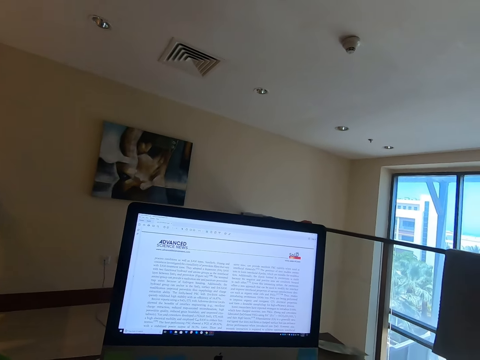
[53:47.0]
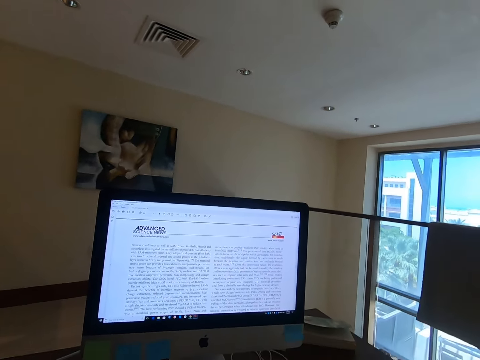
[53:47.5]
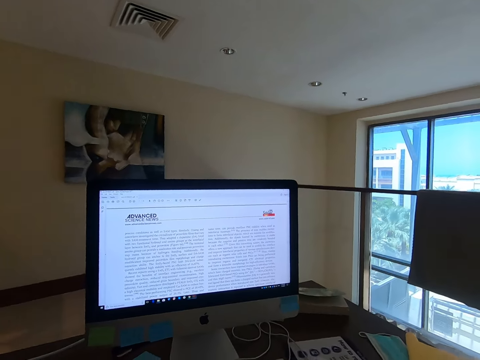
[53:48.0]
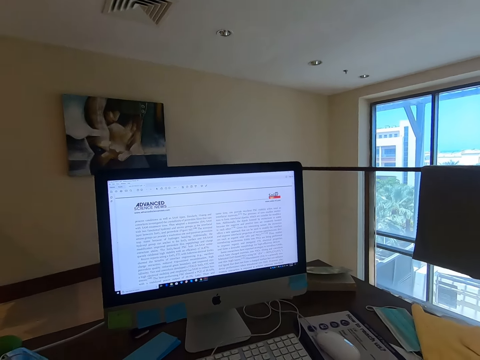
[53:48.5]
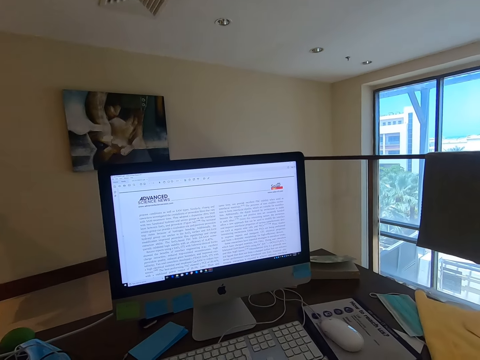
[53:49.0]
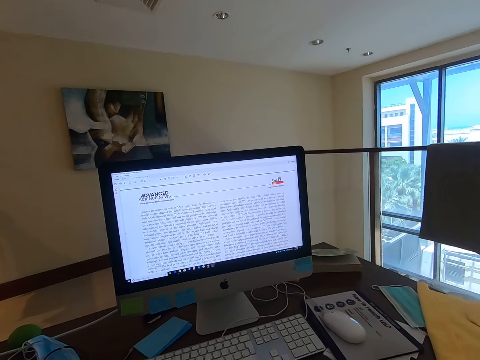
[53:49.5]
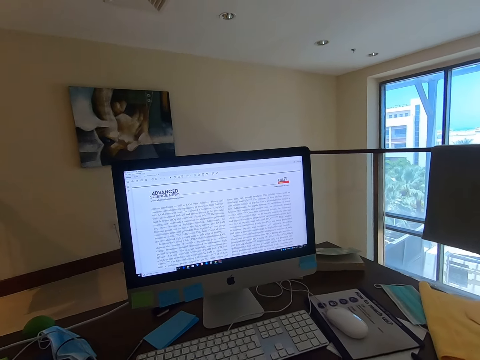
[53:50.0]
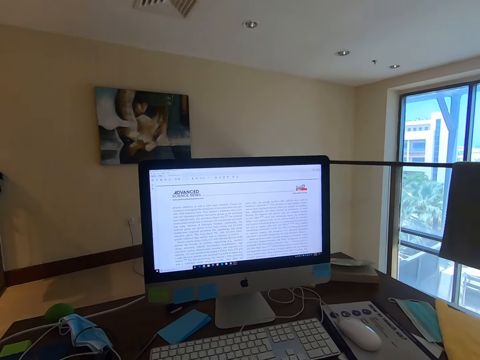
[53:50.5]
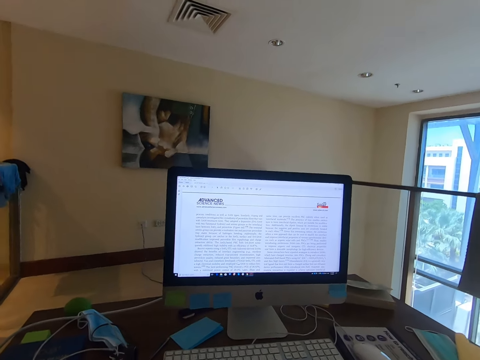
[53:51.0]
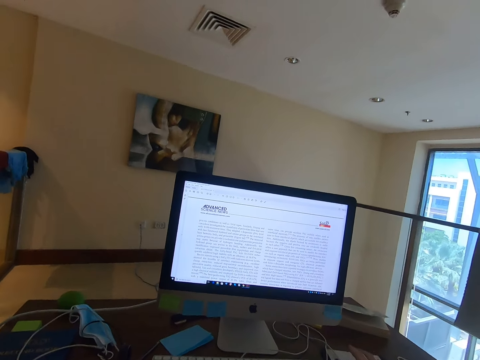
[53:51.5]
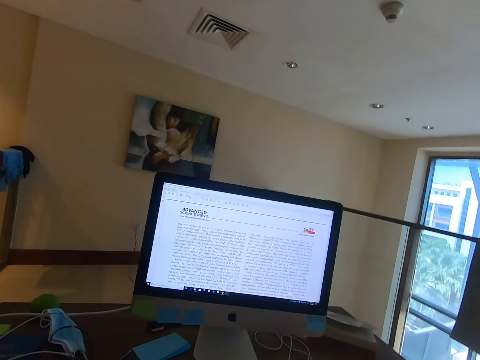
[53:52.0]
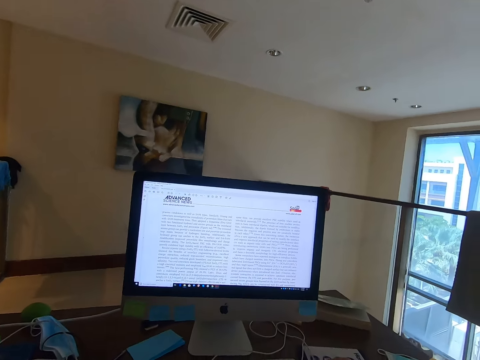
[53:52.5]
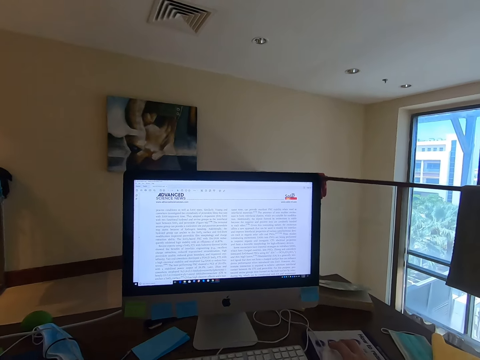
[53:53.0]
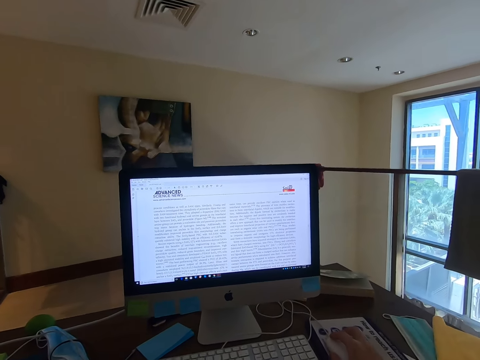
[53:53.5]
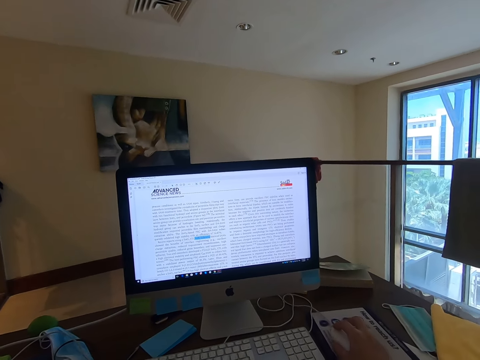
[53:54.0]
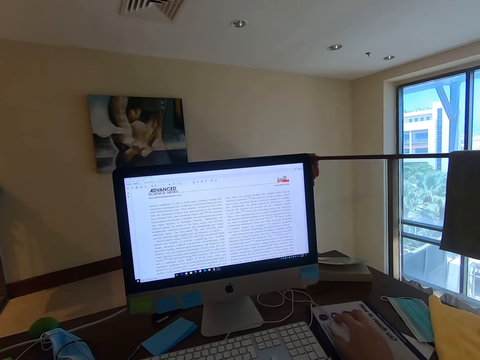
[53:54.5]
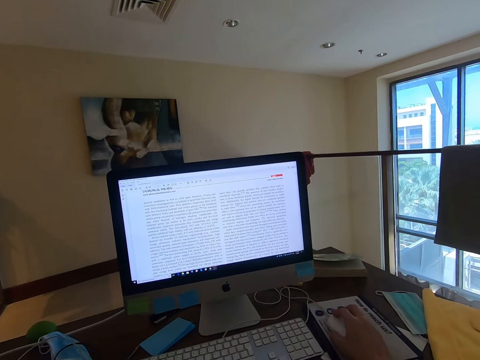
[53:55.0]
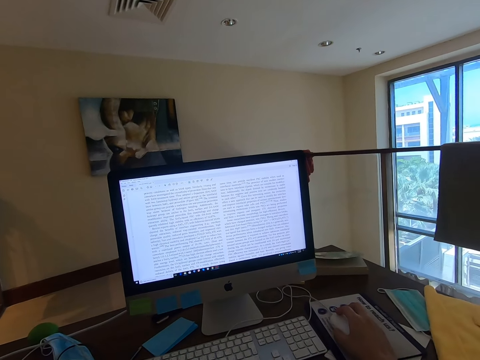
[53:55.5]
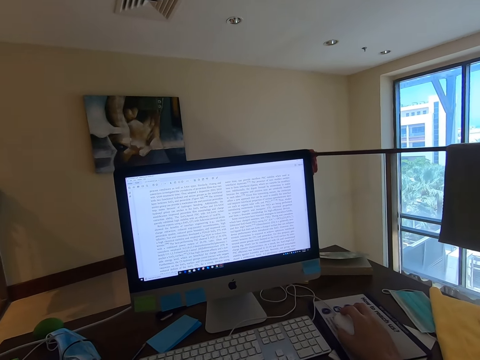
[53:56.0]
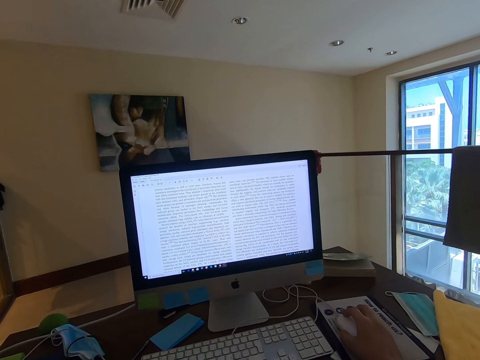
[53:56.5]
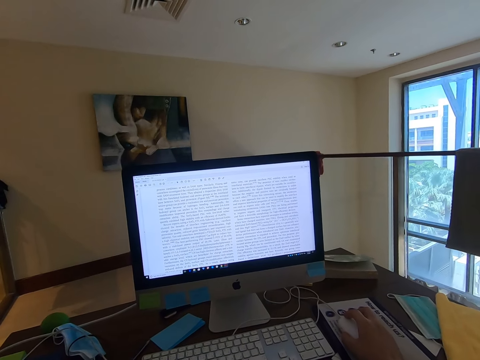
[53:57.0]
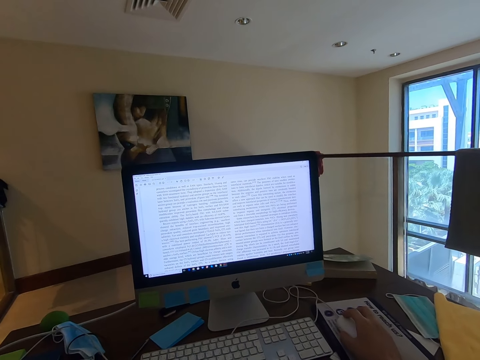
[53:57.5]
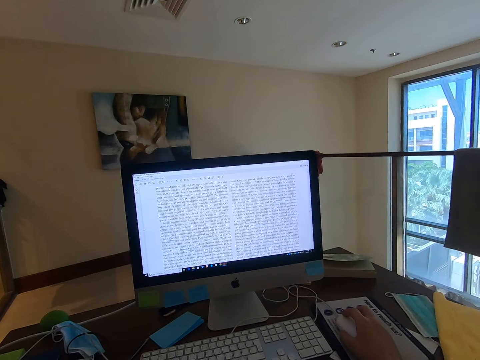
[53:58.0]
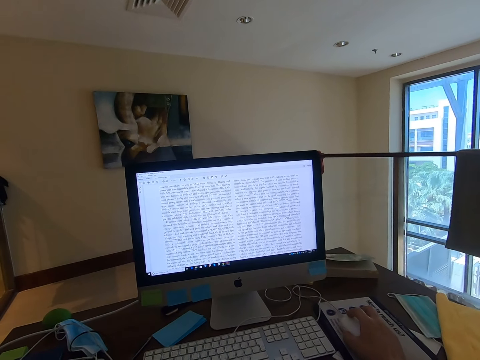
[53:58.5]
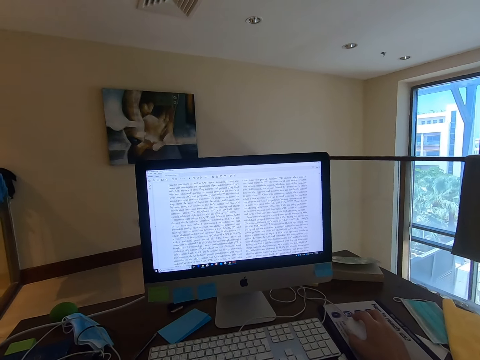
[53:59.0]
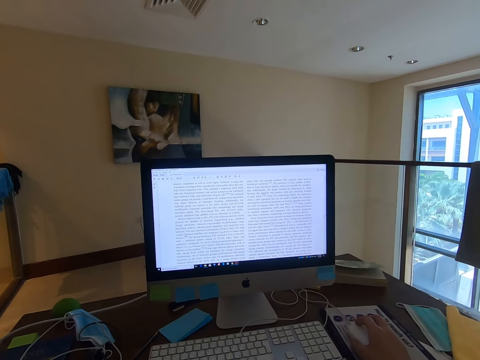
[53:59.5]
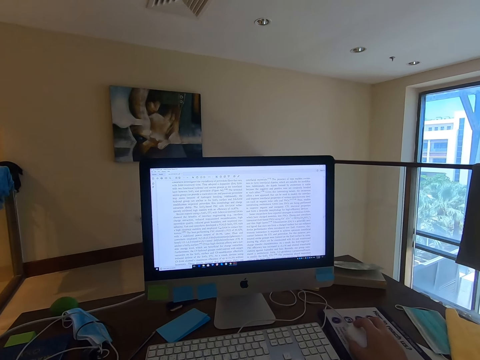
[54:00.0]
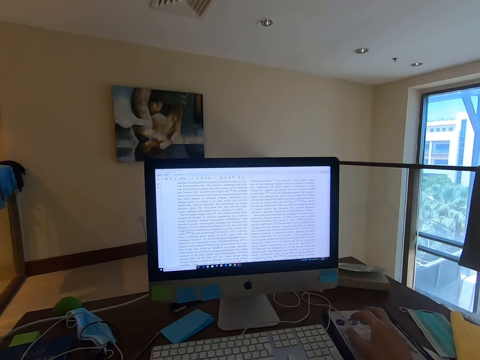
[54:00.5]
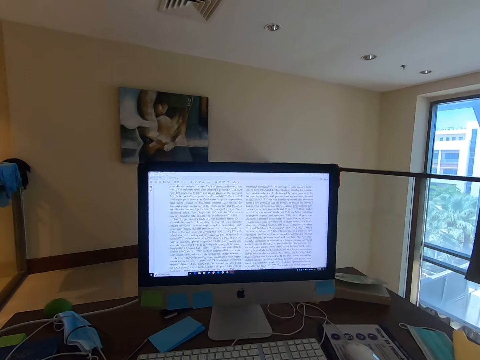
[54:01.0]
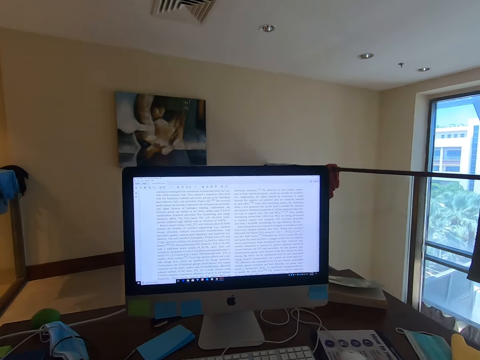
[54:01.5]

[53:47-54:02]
The camera wearer places his right hand on the mouse. He scrolls on the document with the mouse.

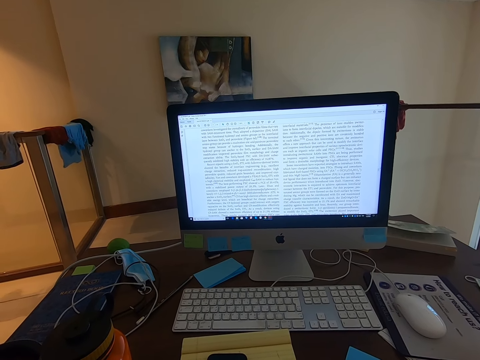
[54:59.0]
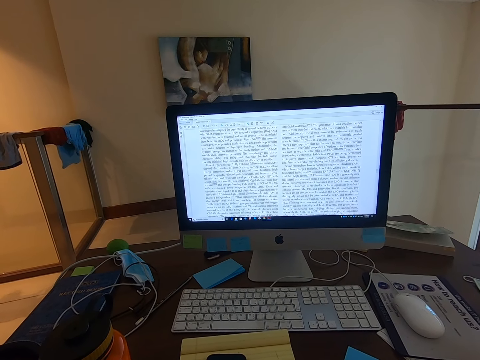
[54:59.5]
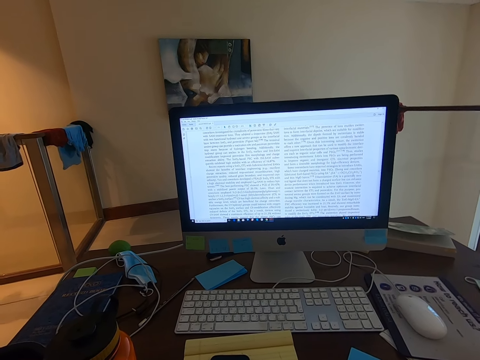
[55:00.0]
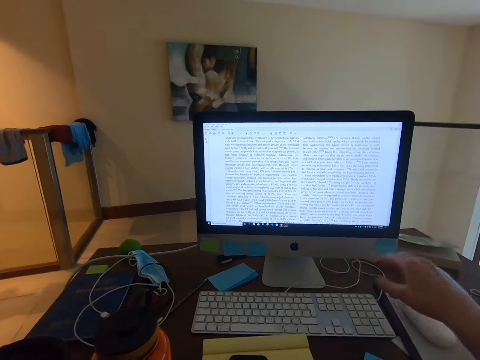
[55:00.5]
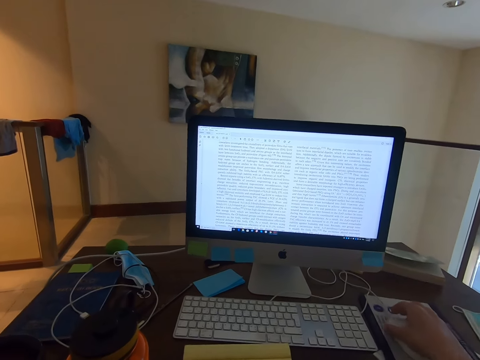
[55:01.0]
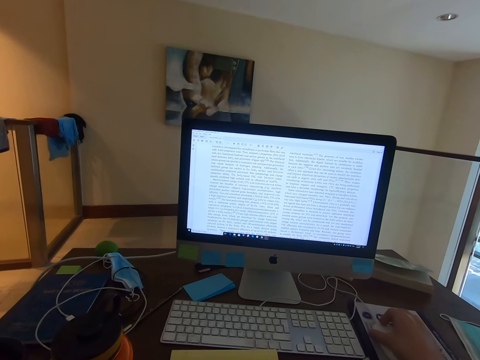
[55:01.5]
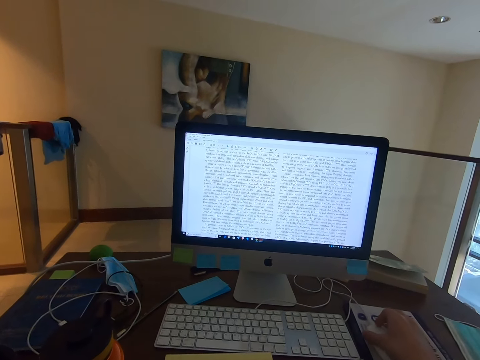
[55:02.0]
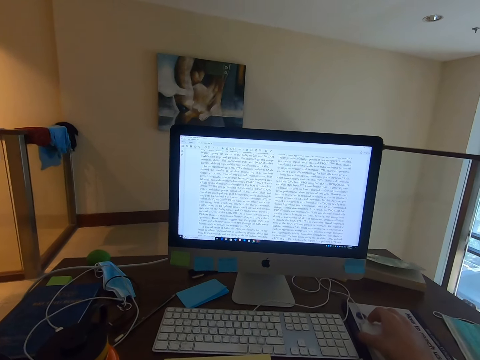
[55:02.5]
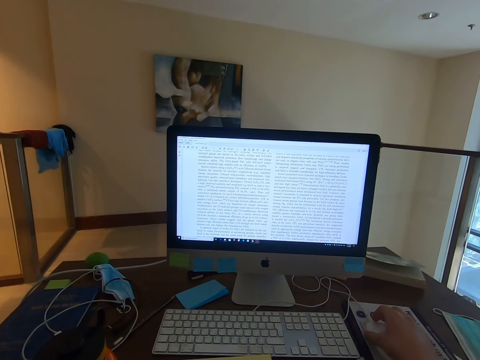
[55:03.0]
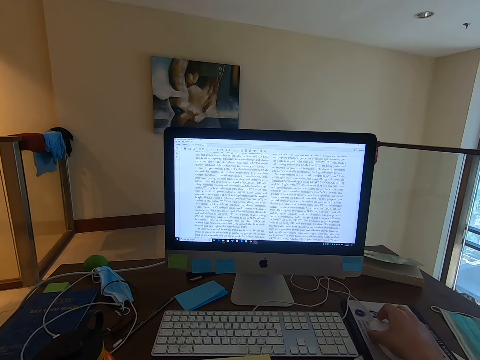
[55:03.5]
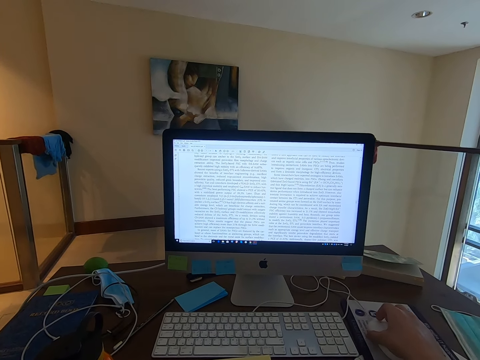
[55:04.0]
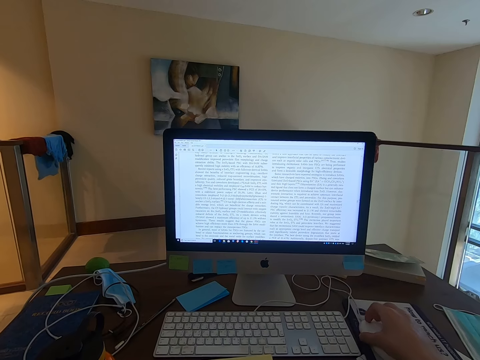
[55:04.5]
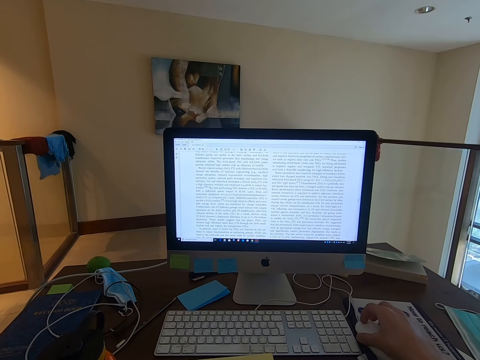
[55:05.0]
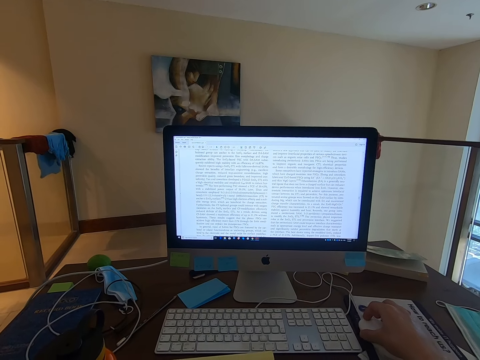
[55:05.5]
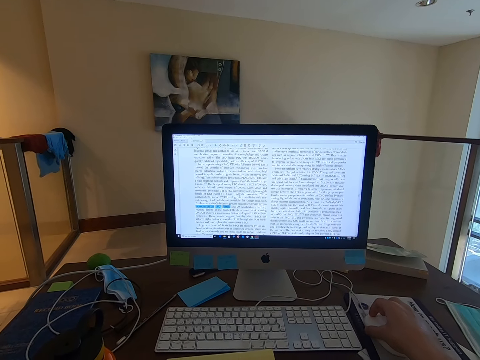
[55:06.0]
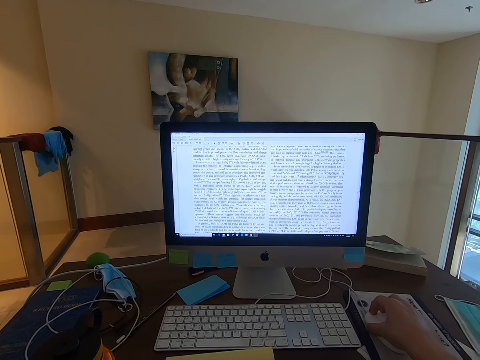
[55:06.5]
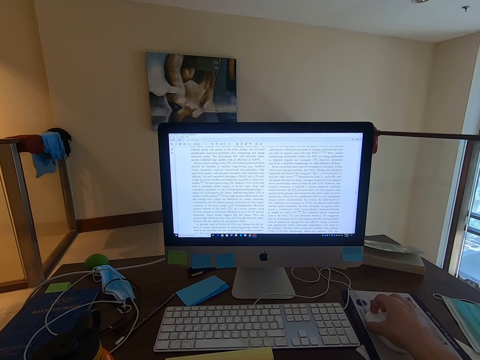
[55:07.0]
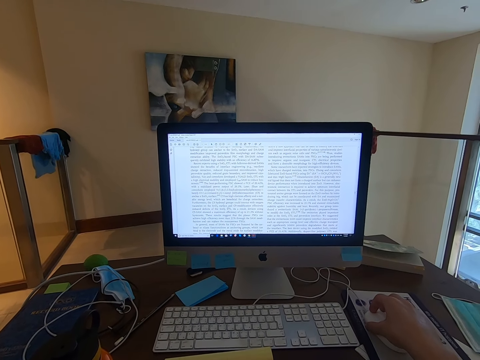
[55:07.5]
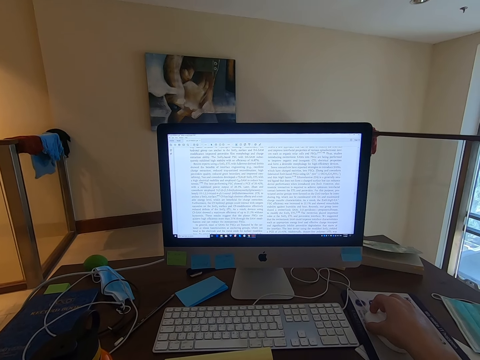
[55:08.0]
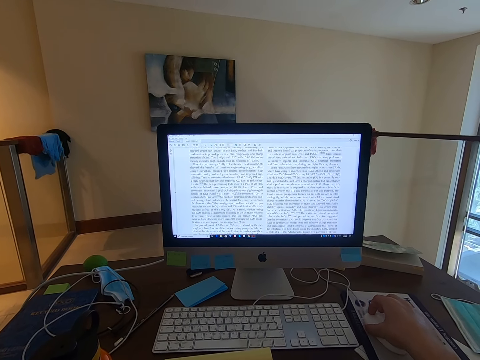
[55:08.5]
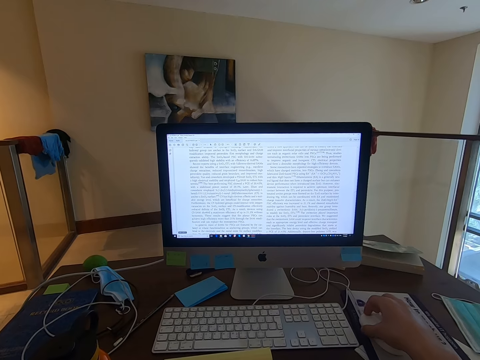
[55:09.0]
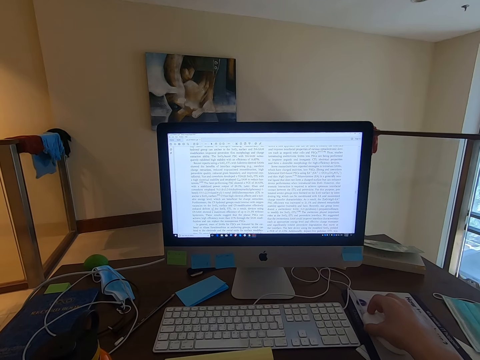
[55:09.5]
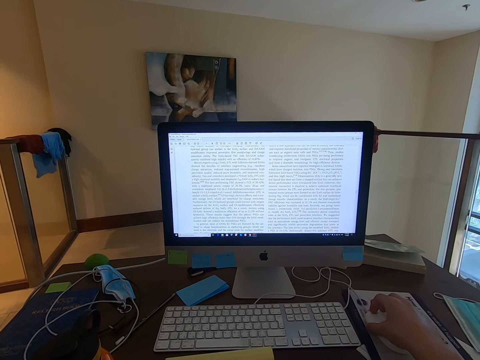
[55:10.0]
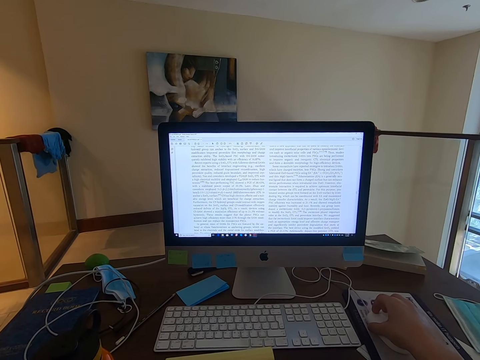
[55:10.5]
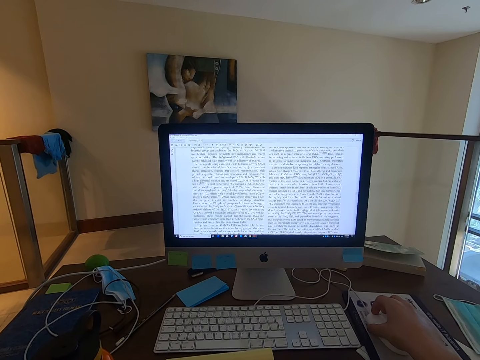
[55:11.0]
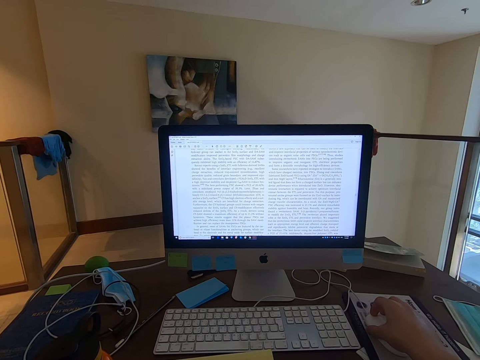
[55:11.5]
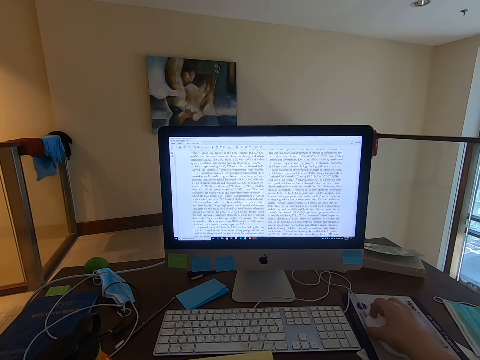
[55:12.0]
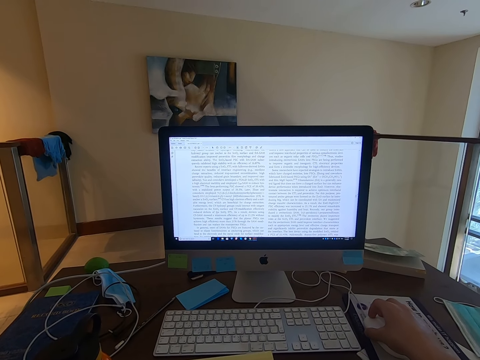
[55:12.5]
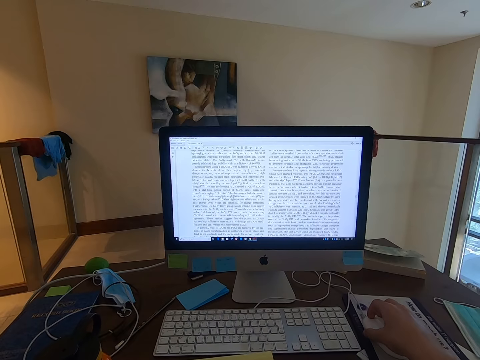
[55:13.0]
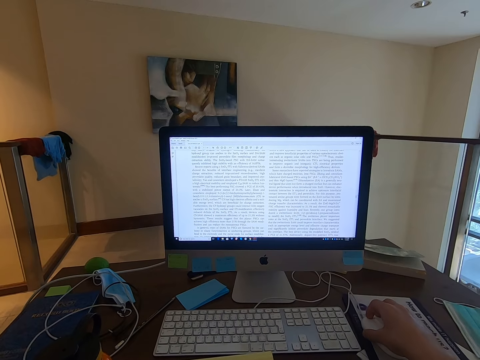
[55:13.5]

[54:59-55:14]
The camera wearer places his right hand on the mouse. He reads an article in the computer. He moves the mouse on the mouse pad. He clicks on the mouse.
